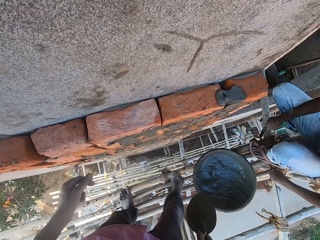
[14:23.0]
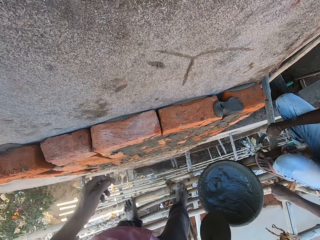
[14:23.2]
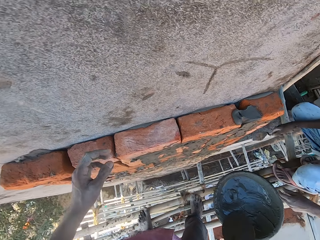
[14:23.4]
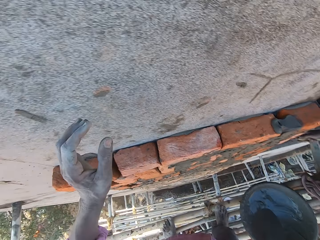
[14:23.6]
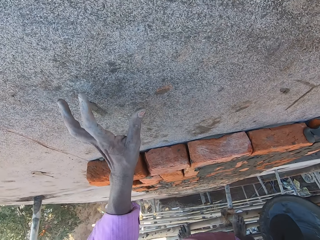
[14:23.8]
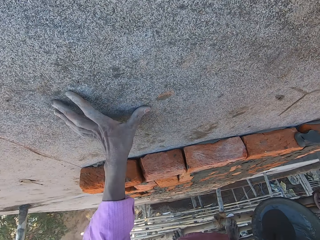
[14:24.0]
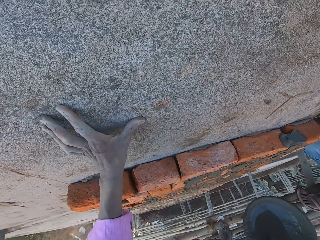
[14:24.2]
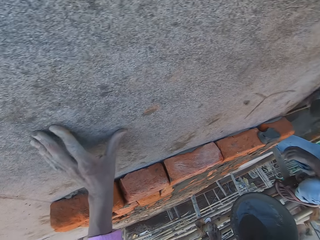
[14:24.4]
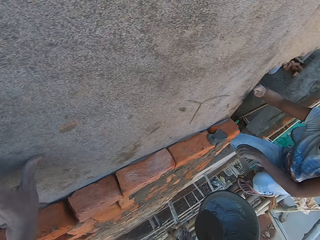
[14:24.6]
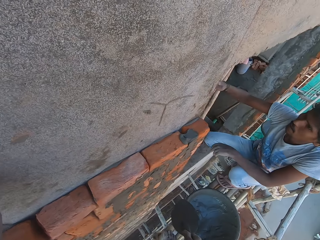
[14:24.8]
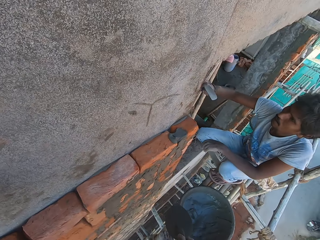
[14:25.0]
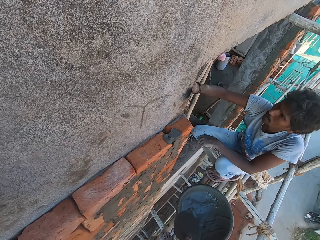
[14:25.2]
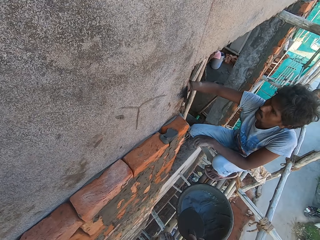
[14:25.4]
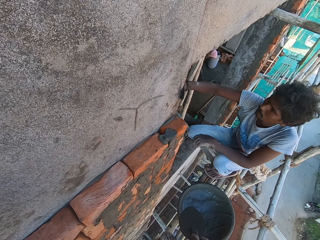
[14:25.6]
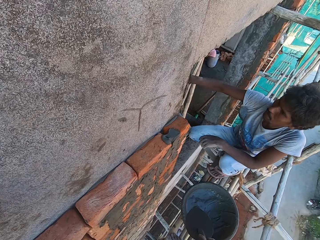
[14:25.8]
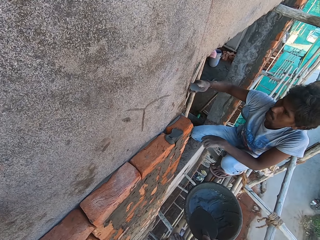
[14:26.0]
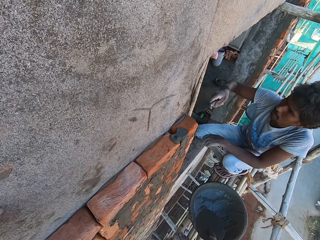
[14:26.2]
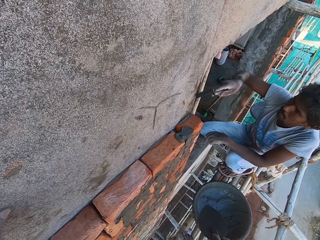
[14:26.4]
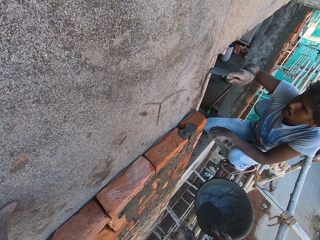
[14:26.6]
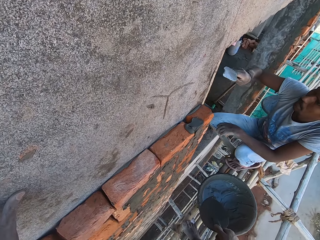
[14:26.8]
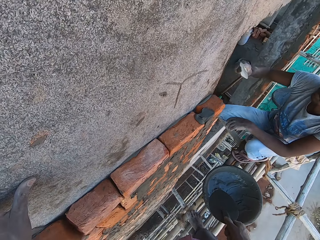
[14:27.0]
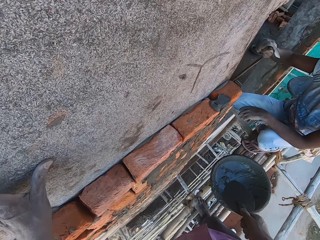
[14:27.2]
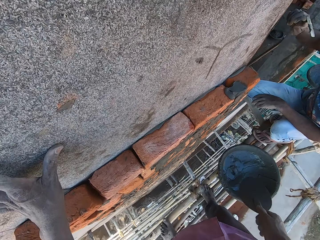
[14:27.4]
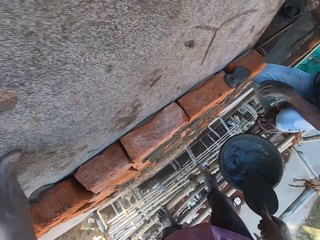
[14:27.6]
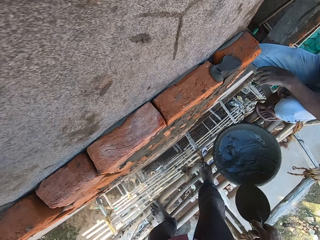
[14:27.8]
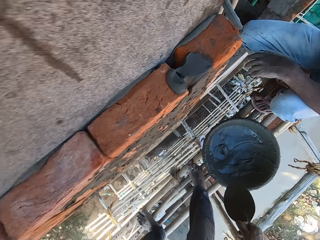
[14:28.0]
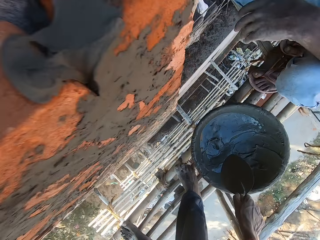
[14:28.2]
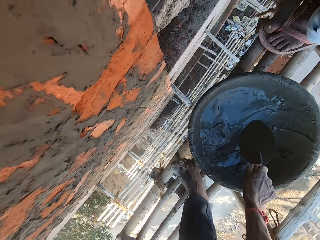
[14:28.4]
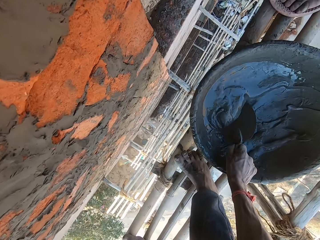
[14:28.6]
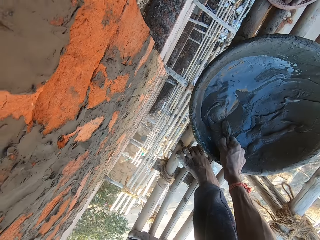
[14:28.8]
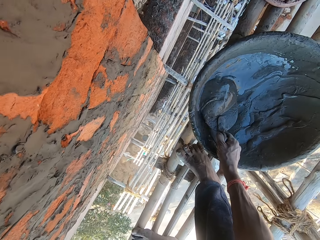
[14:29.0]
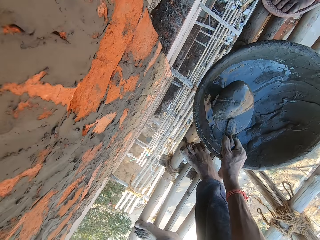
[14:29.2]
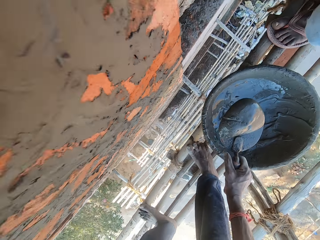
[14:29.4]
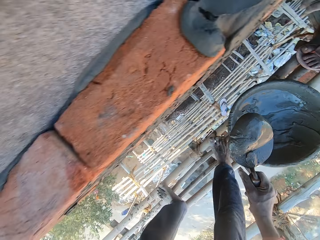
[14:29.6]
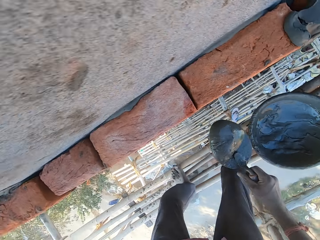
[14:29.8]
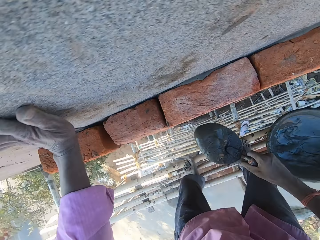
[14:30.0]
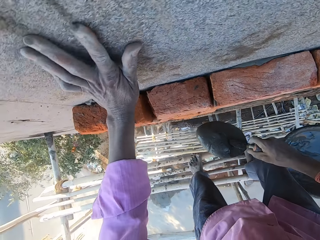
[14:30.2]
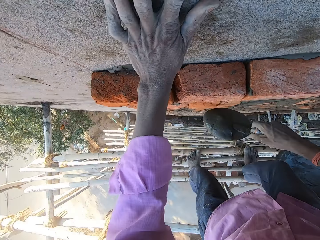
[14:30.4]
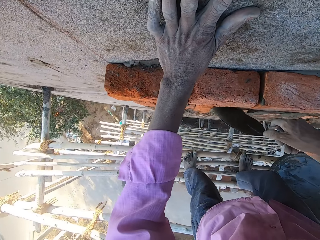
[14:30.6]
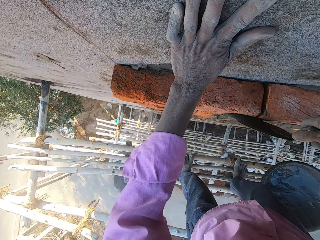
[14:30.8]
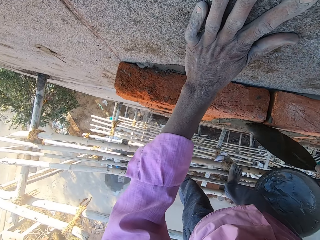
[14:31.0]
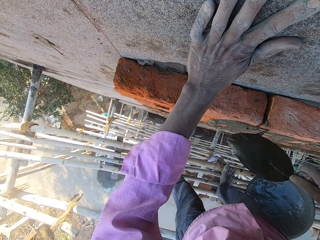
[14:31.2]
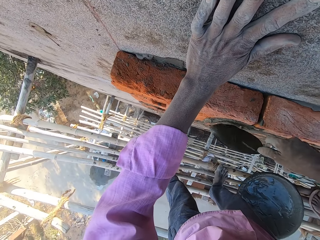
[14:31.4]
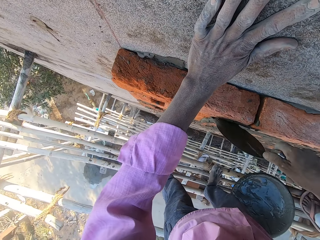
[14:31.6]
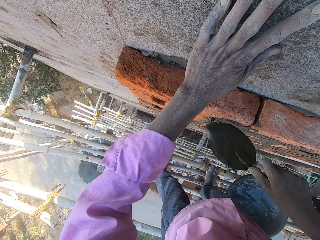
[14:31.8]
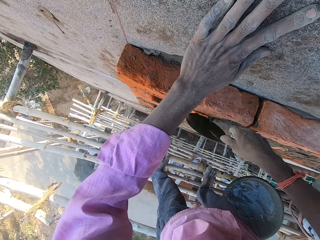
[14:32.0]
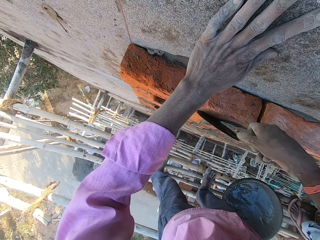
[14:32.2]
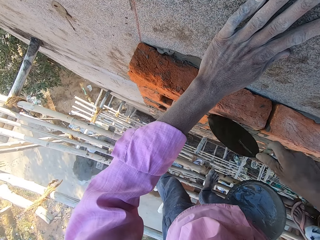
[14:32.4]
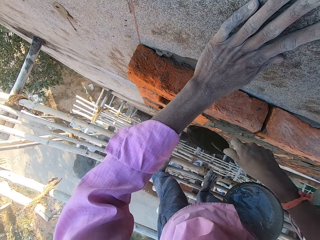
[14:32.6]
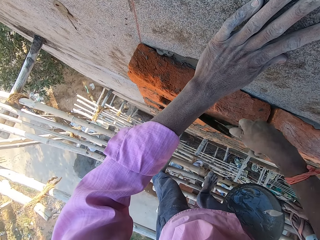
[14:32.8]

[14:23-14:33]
The camera wearer interacts with a man. He places his left hand on the wall. The man scrapes the wall with a hand trowel in his right hand and reduces cement from the trowel. The camera wearer takes mortar from a head pan with the hand trowel in his right hand. He plasters the bricks with the hand trowel in his right hand.

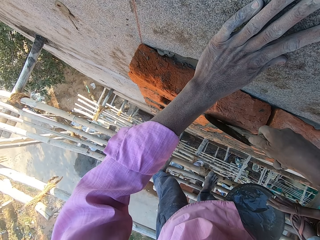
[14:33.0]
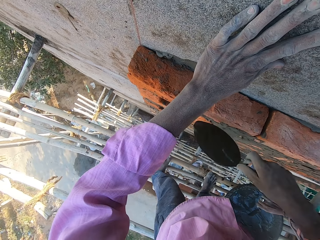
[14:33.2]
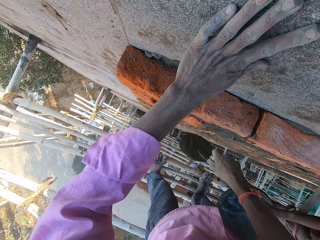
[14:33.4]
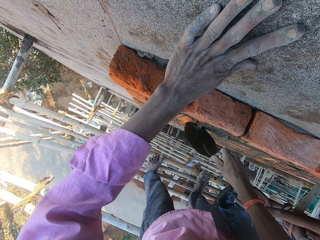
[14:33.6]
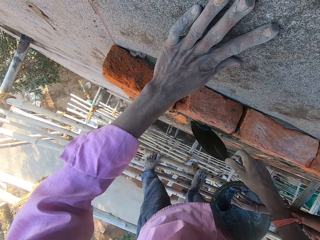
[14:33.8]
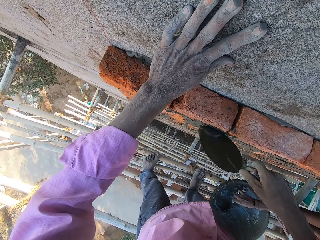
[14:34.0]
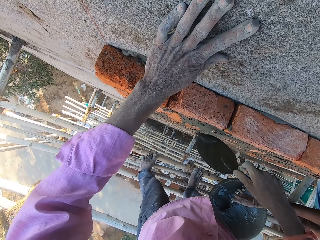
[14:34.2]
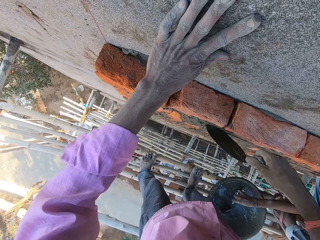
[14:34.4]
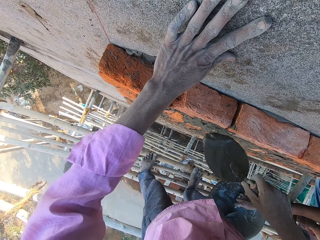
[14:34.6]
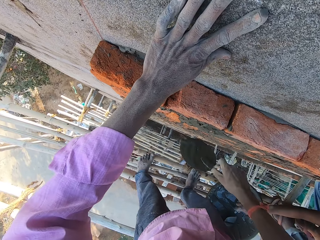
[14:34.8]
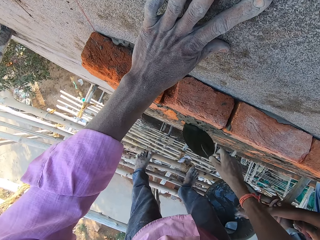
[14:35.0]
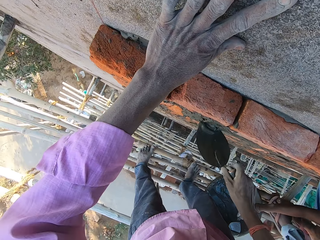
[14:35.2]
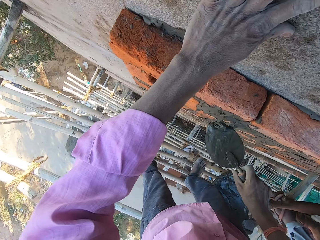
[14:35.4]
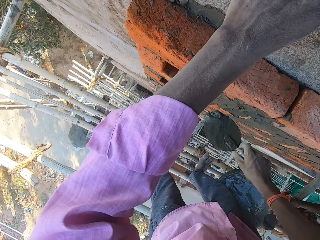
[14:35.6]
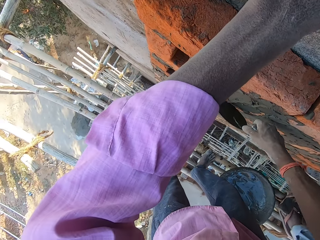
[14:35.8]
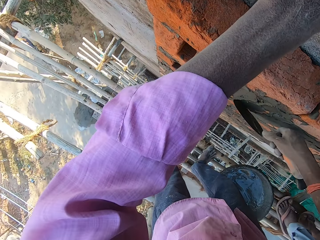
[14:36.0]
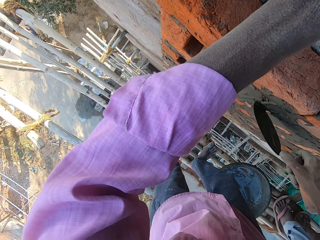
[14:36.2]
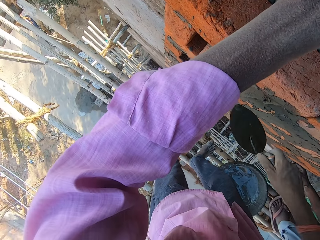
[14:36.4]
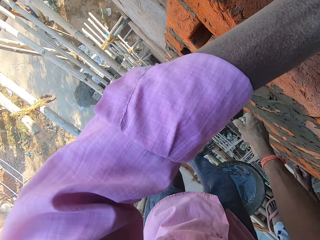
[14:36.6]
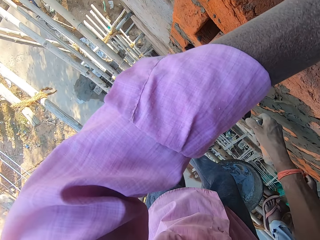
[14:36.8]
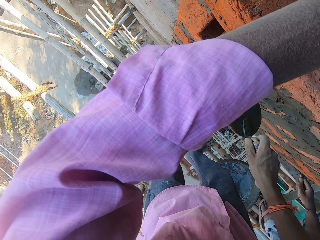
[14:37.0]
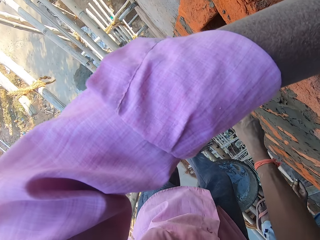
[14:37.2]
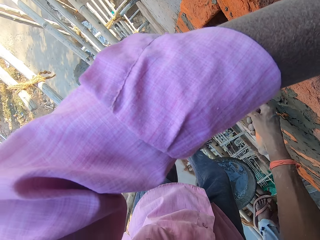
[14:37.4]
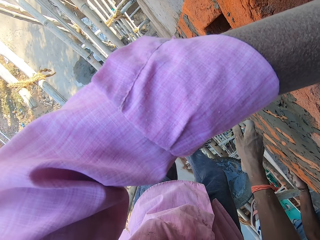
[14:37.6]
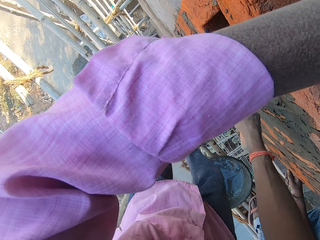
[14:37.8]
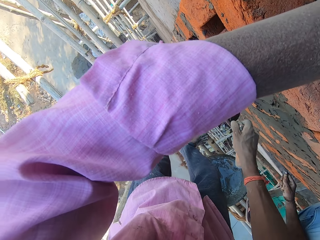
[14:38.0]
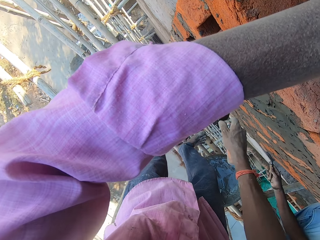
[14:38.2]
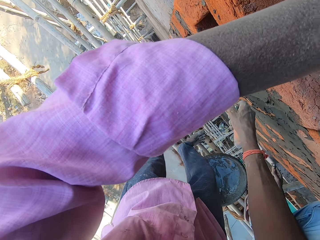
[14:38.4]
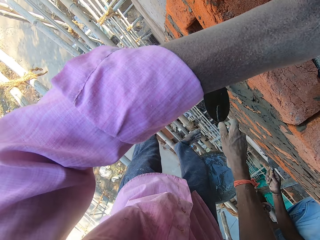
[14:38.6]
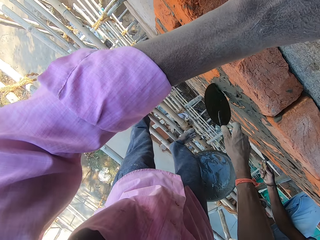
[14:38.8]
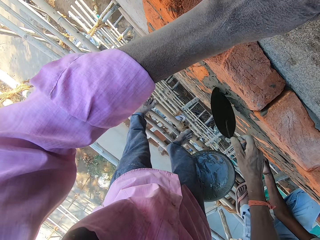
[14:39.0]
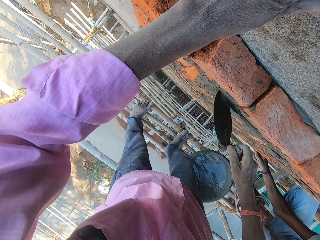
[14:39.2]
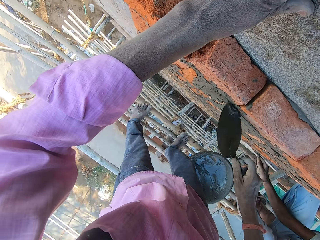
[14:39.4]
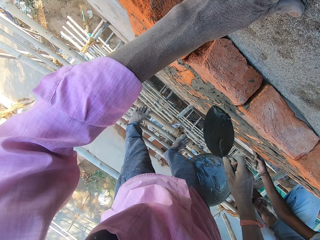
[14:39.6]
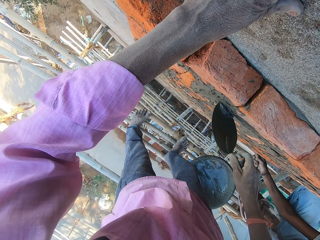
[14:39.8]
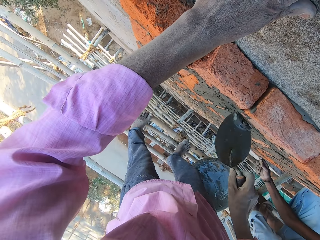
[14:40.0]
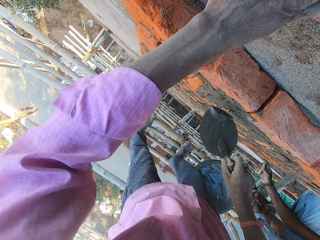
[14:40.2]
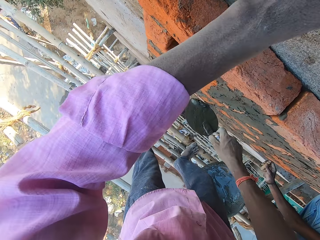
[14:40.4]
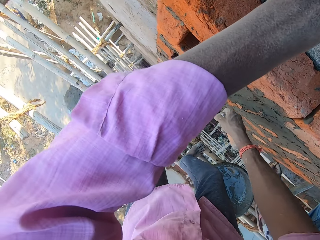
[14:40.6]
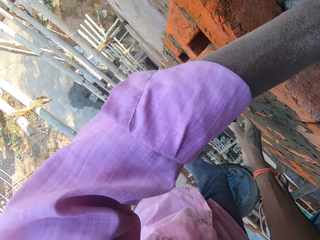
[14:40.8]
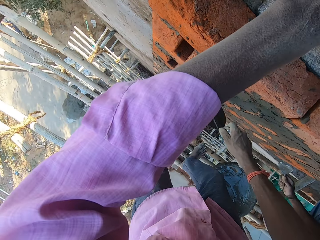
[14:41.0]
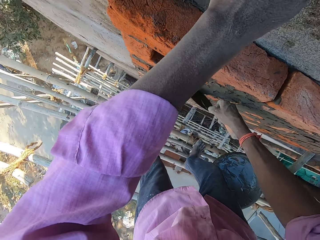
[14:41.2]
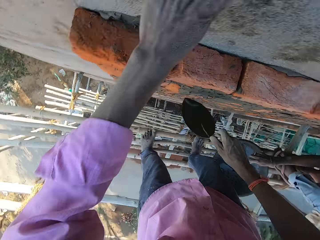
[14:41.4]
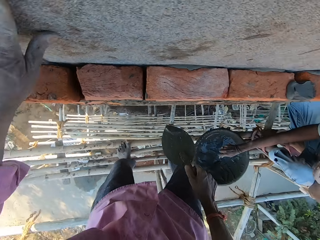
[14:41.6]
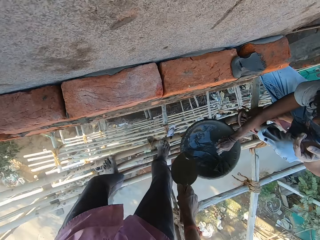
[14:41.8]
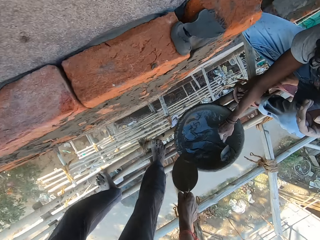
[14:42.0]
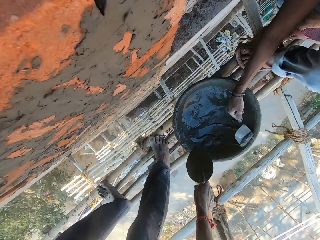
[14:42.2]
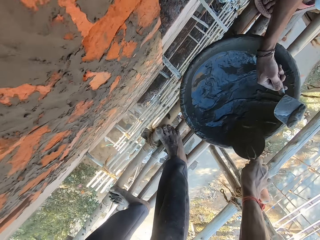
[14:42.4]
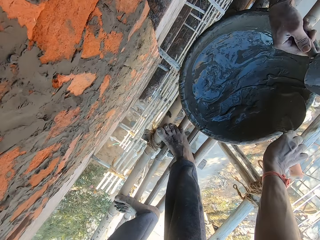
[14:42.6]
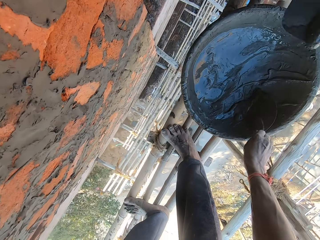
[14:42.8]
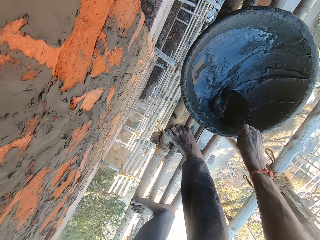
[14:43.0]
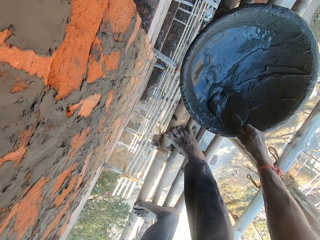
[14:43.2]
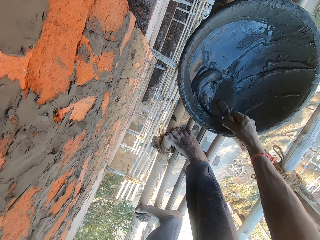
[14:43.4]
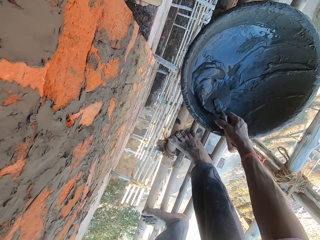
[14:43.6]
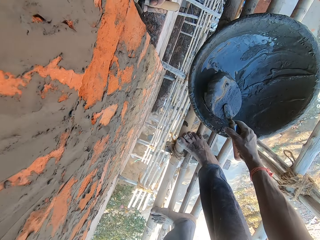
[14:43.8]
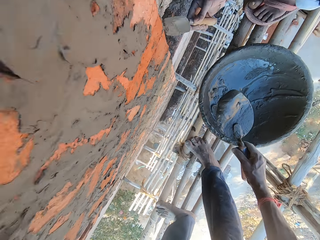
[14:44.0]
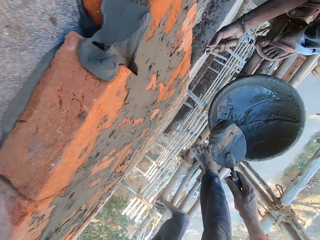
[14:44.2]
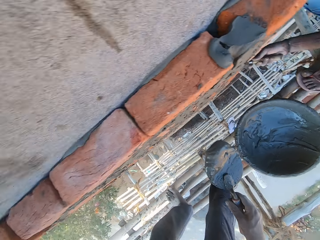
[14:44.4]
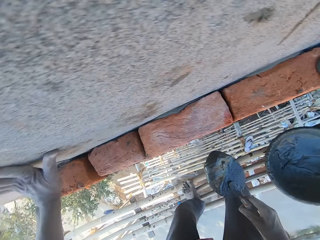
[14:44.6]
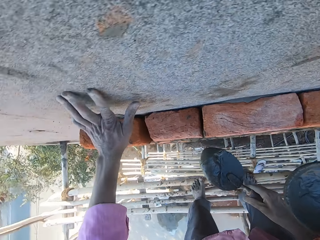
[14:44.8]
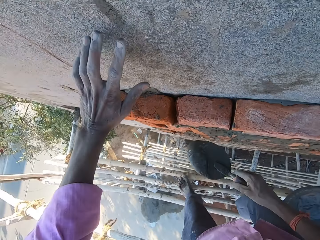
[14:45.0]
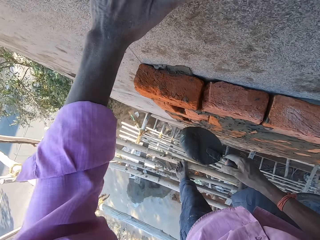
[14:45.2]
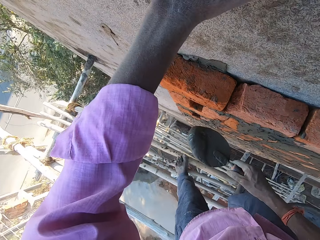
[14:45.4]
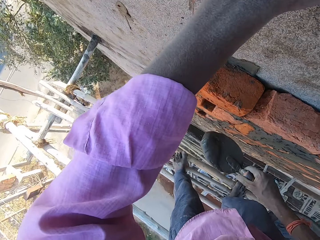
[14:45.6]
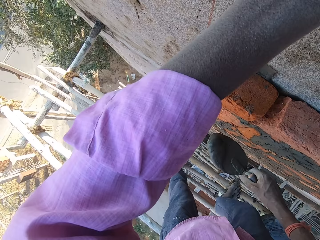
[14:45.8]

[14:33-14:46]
A man takes mortar or cement from a head pan with a hand trowel in his right hand. The camera wearer smears cement on the brick. The man plasters the bricks with the hand trowel in his right hand, and takes mortar from the head pan with the hand trowel in his right hand. The camera wearer takes mortar from the head pan with the hand trowel in his right hand. The man smears cement on the brick with the trowel.
